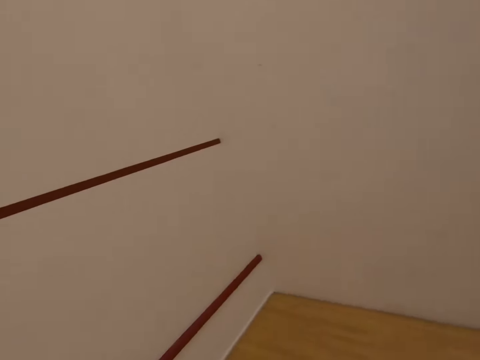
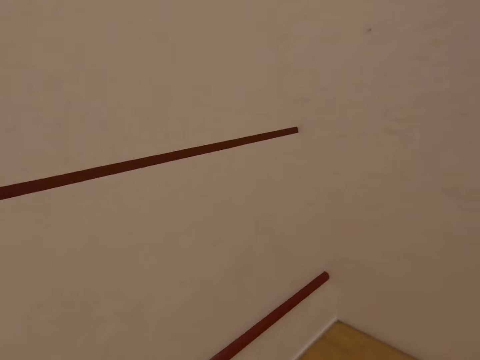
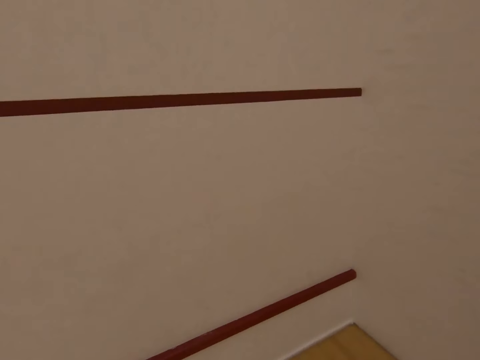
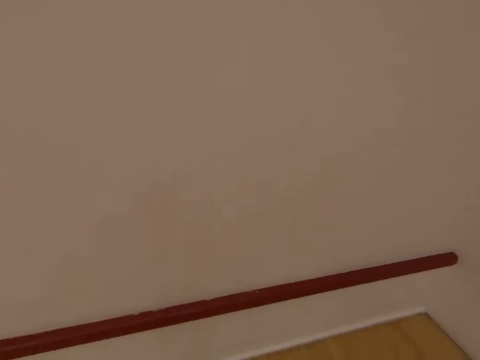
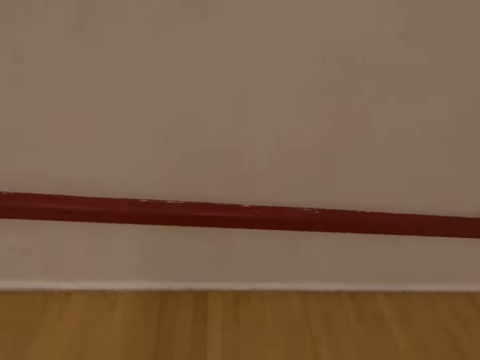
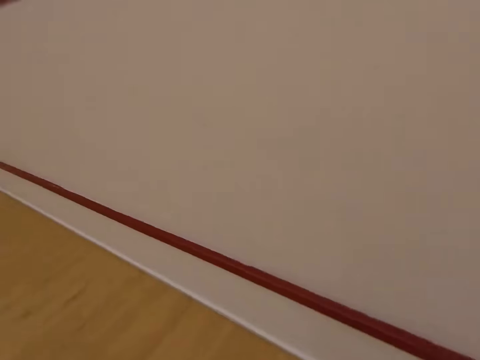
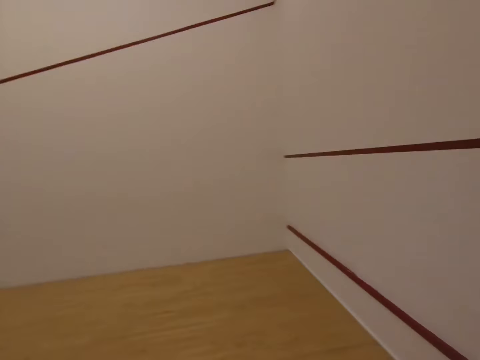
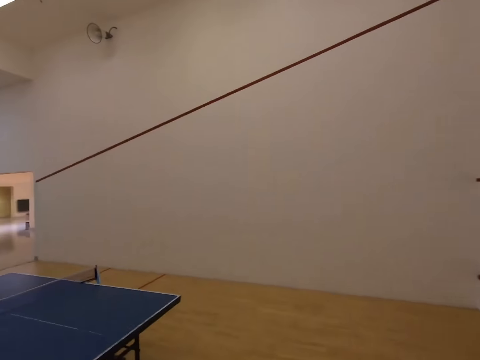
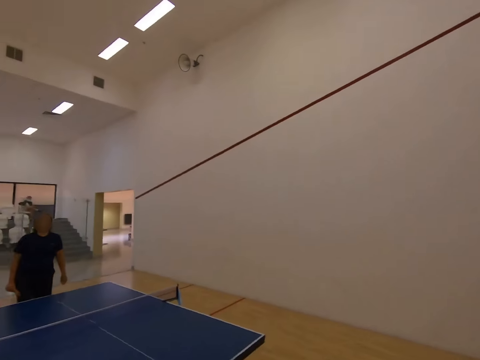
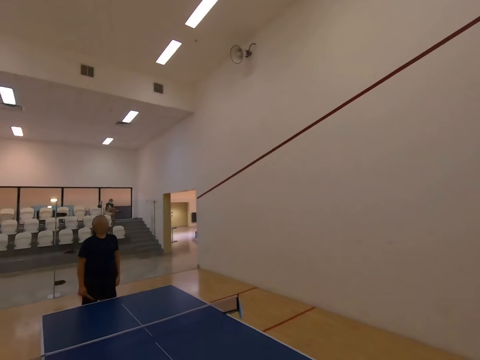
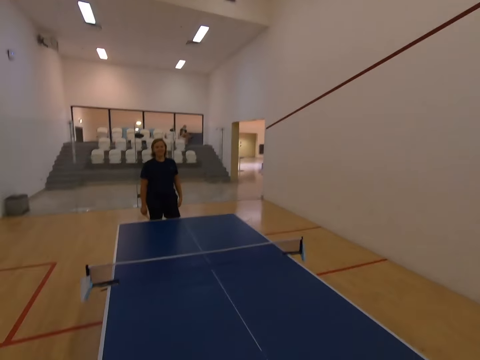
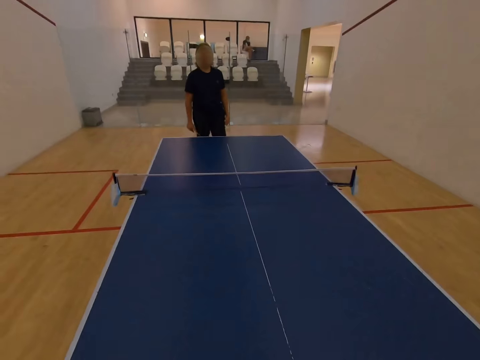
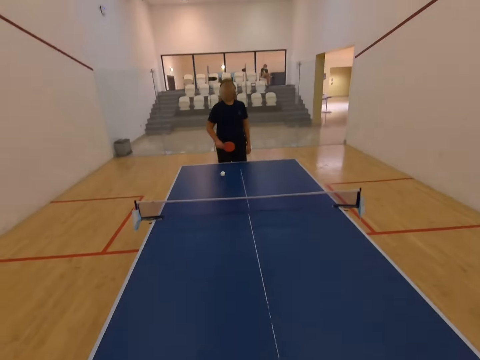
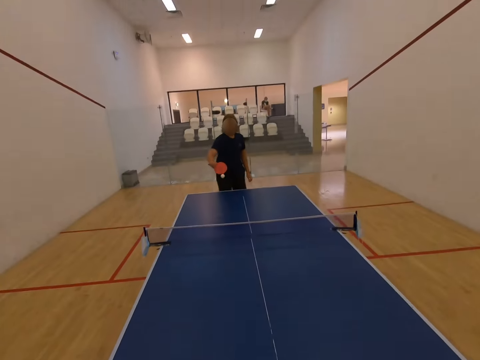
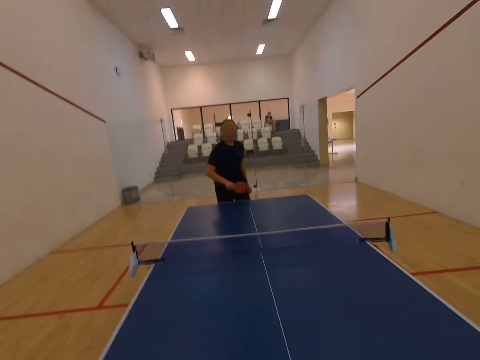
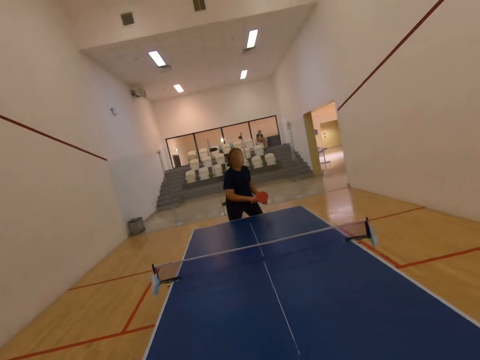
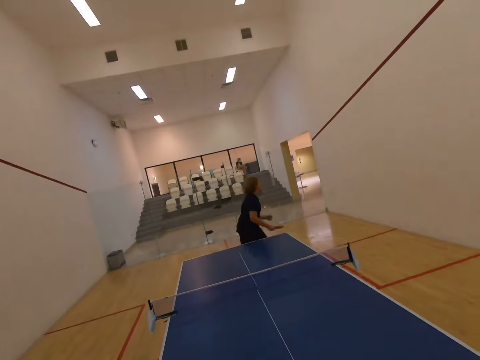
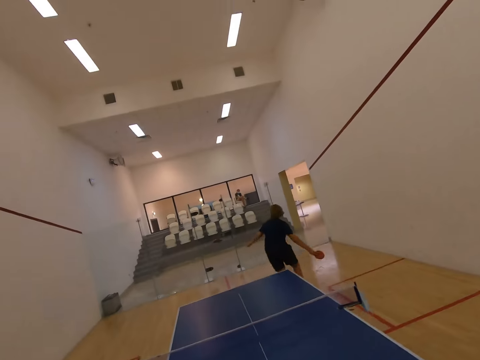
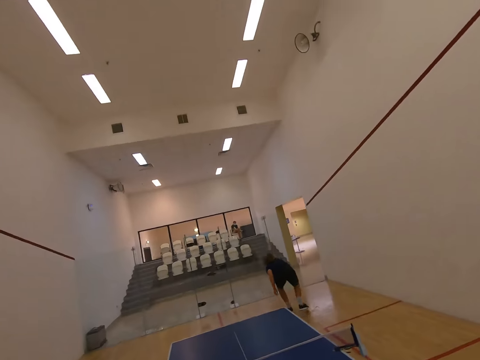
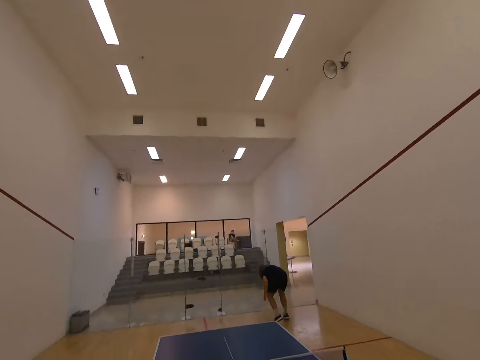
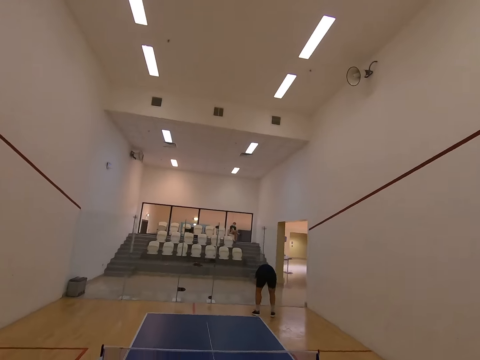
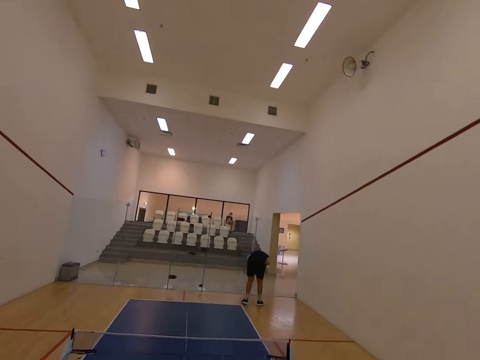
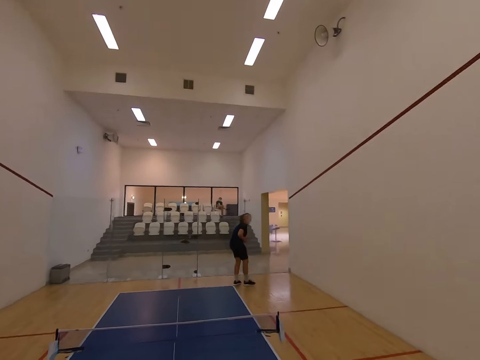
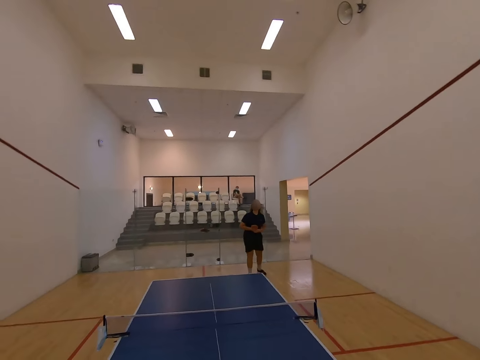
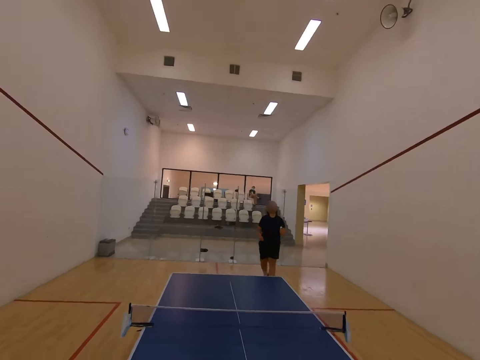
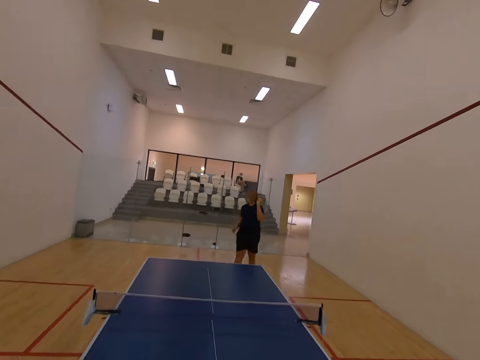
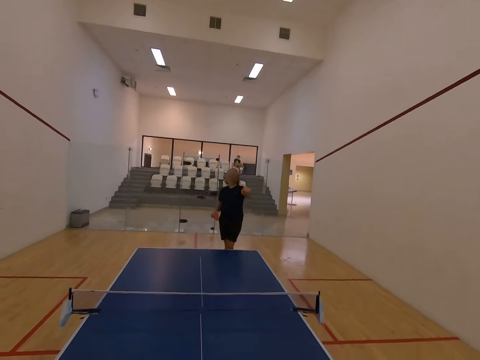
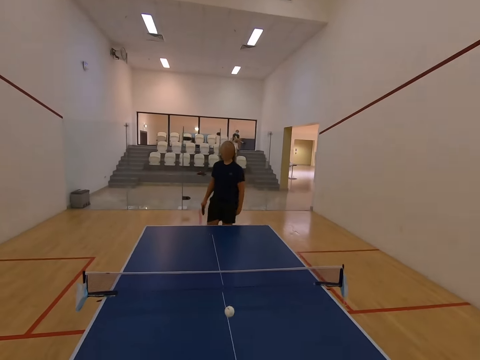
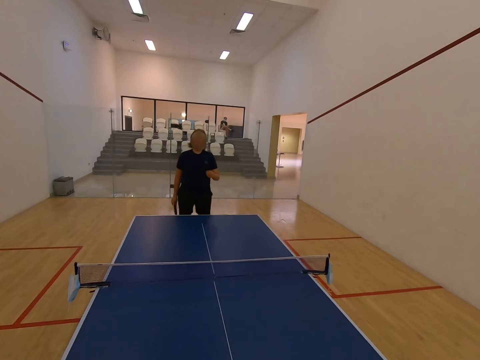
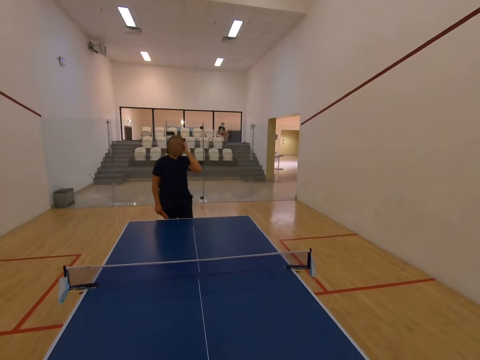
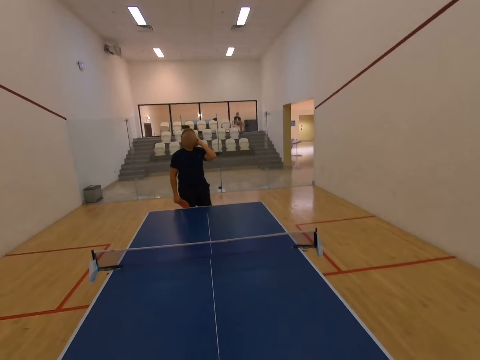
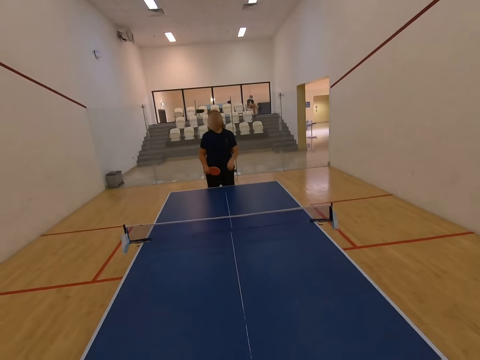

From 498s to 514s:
The camera wearer looks at the tennis. They play table tennis with a man. They move towards the tennis. They pick a tennis ball from the floor. They move towards the table.

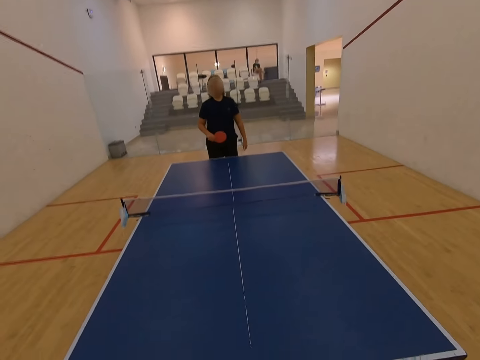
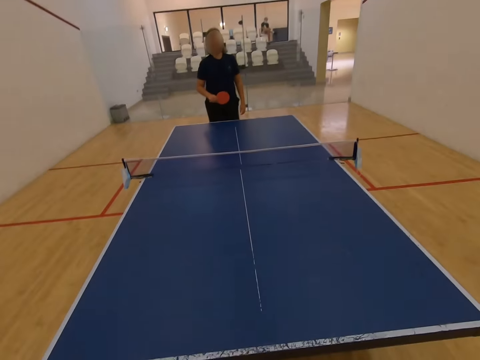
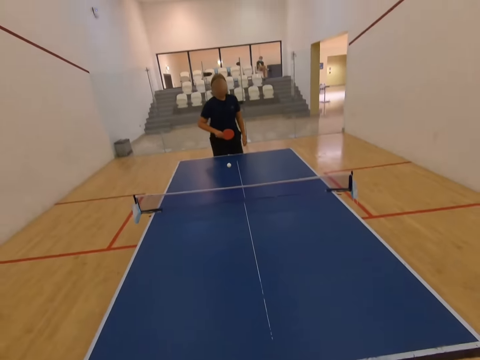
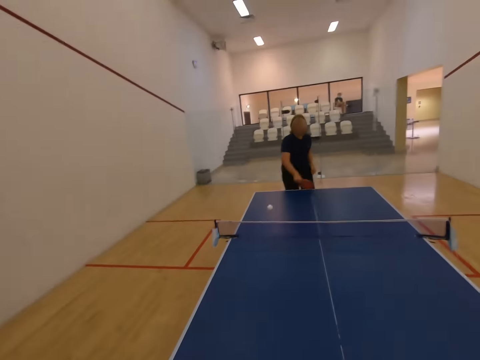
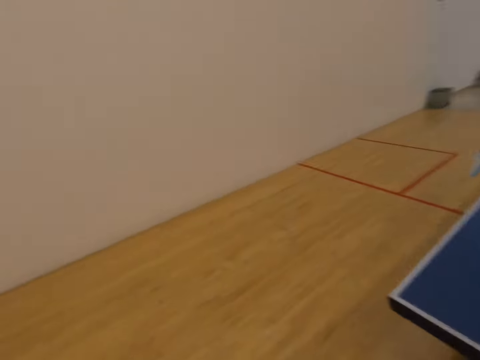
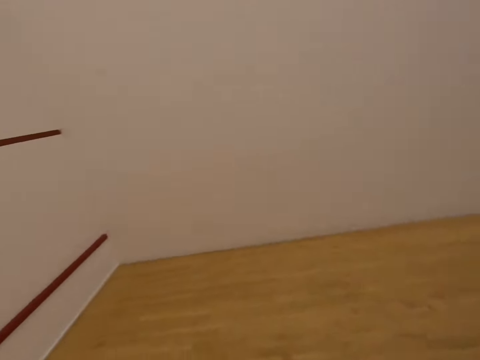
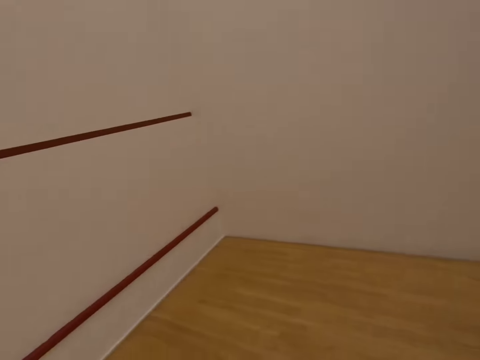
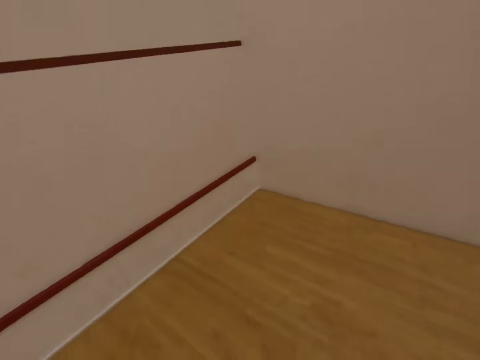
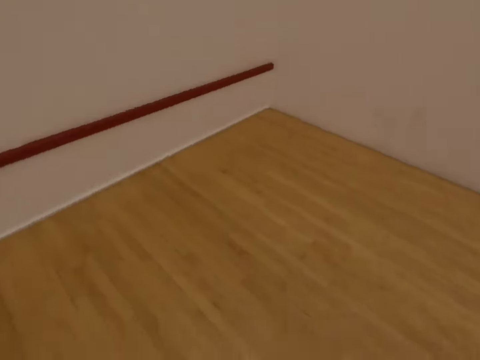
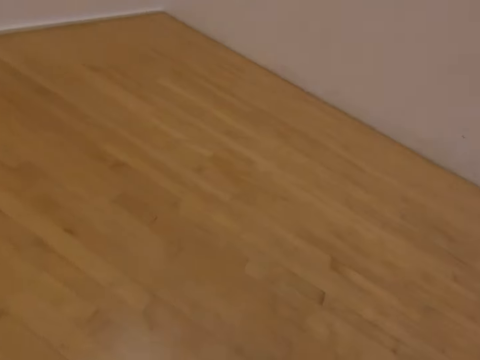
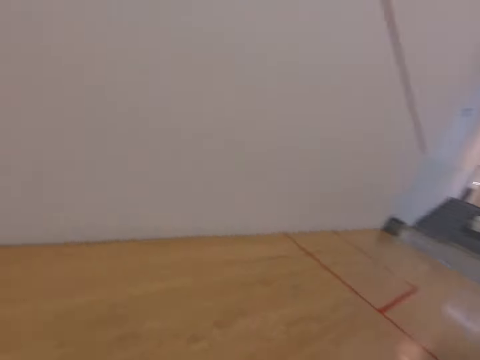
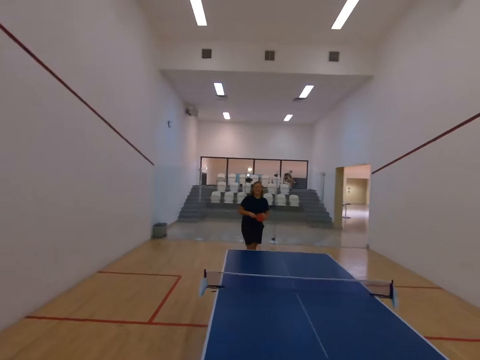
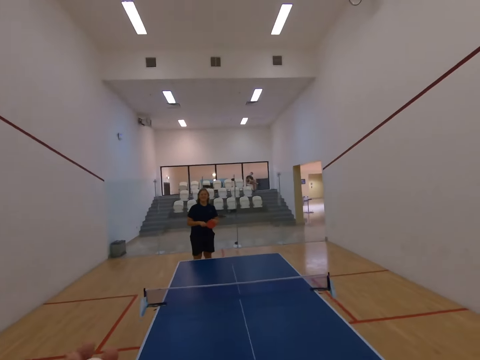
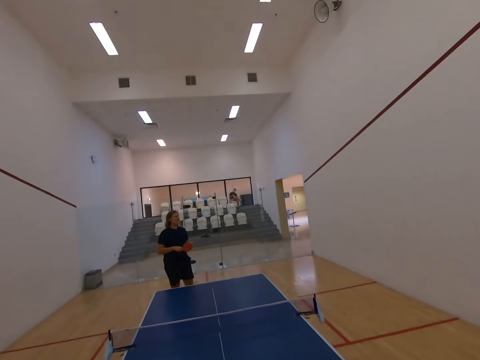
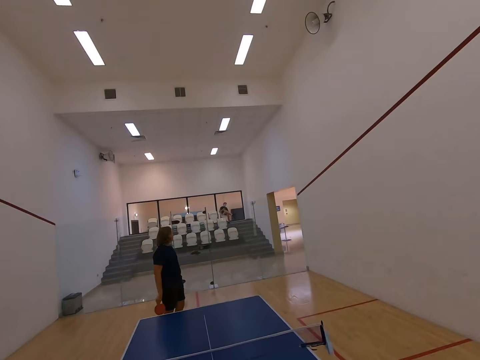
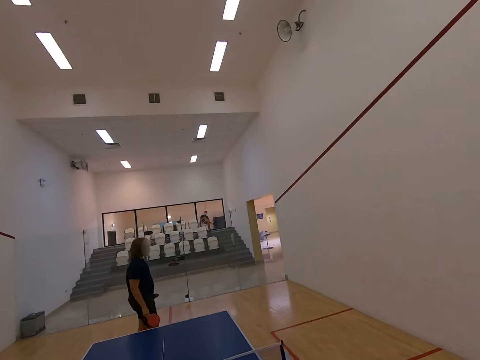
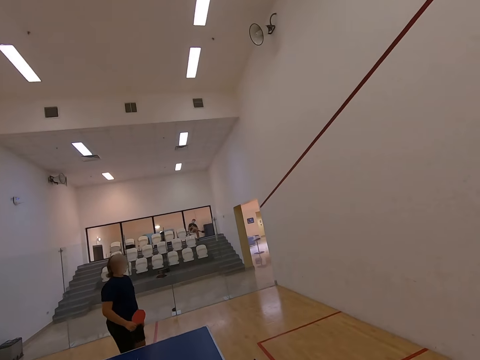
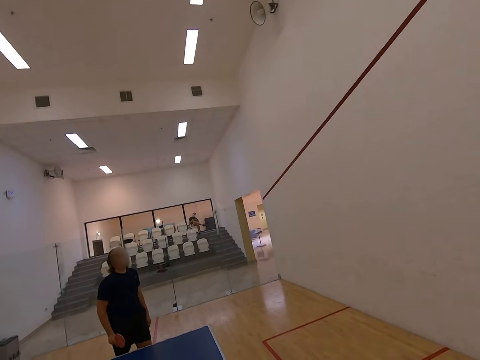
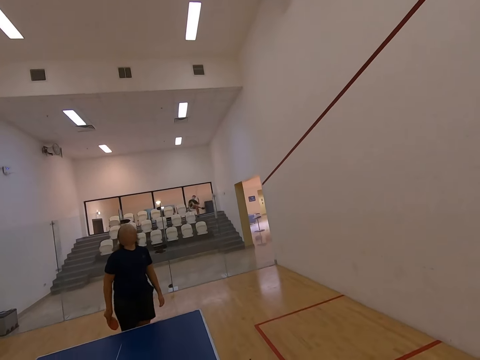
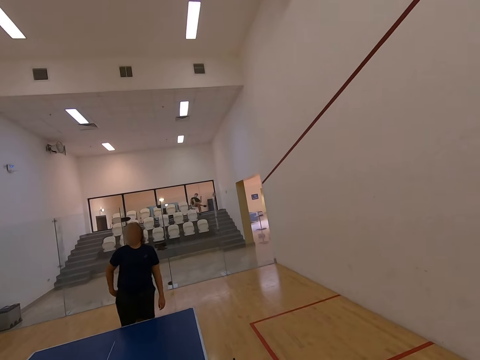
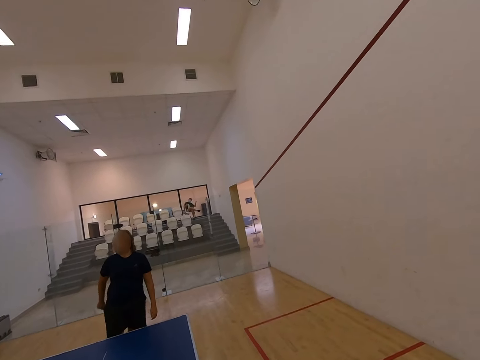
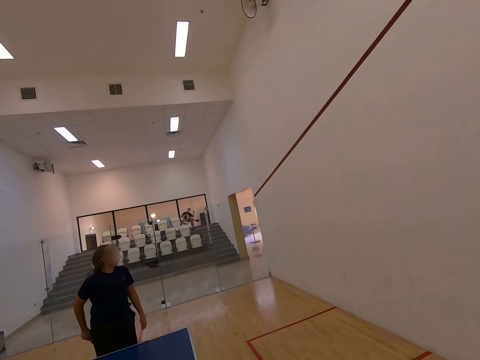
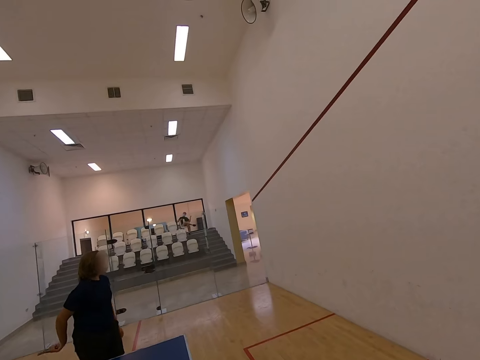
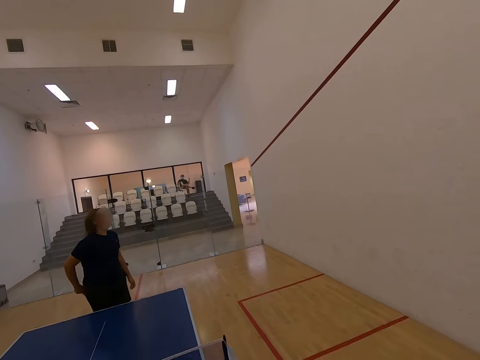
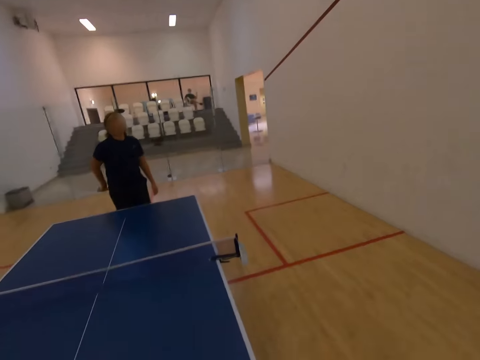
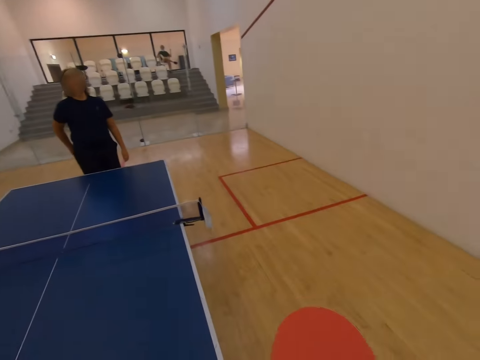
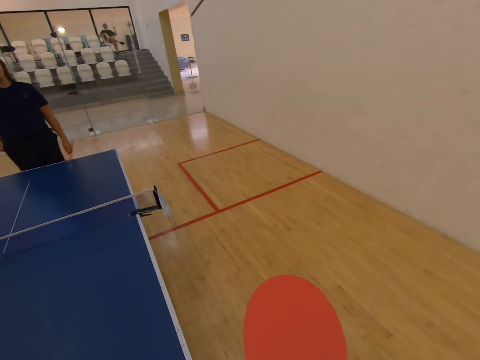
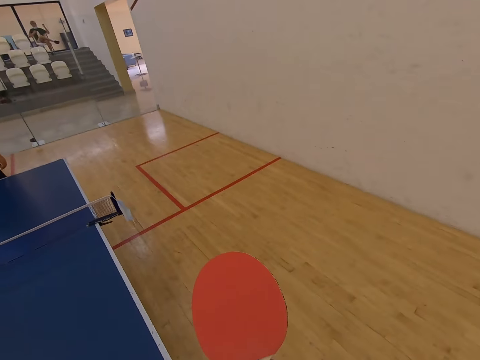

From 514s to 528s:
The camera wearer plays table tennis with a man. They look at the tennis ball. They look back. They shake a paddle.
